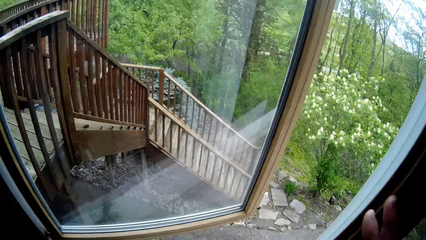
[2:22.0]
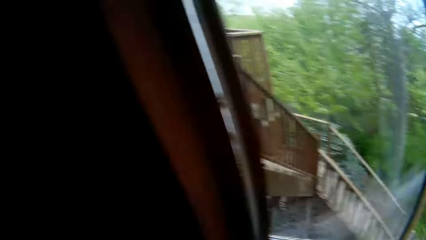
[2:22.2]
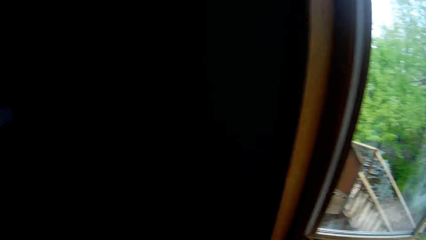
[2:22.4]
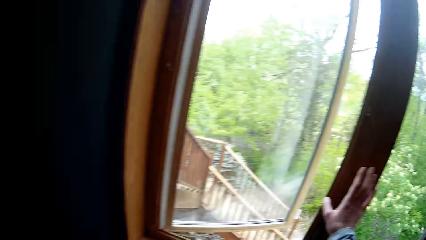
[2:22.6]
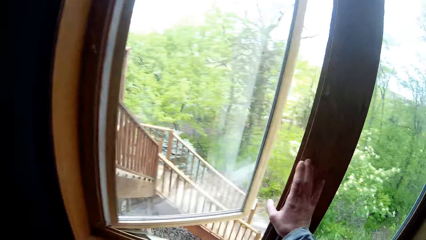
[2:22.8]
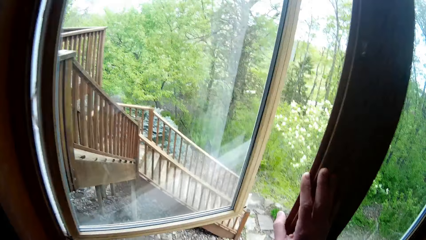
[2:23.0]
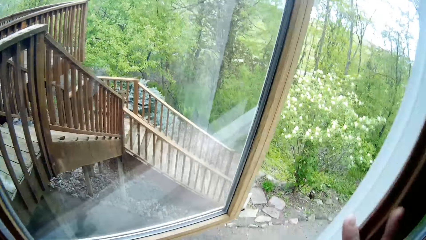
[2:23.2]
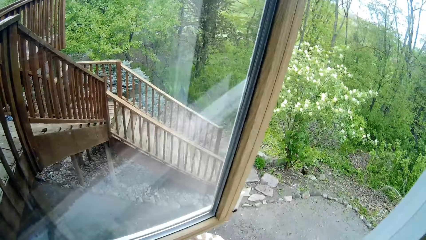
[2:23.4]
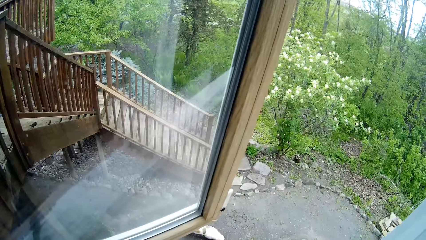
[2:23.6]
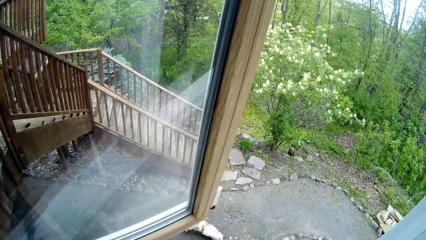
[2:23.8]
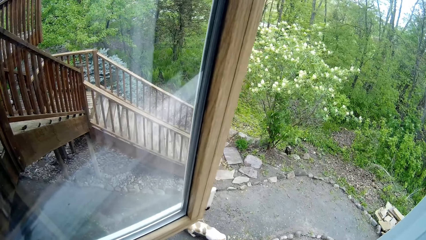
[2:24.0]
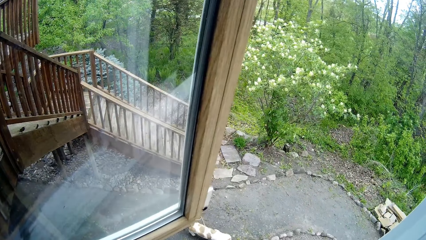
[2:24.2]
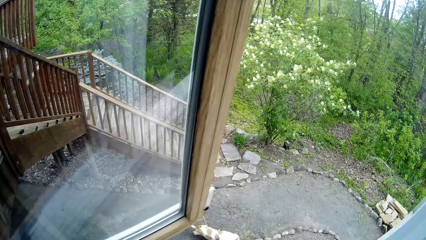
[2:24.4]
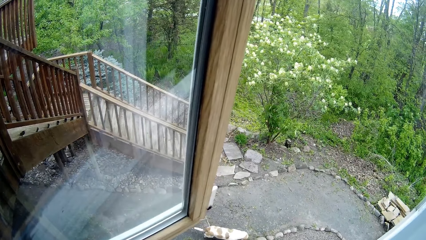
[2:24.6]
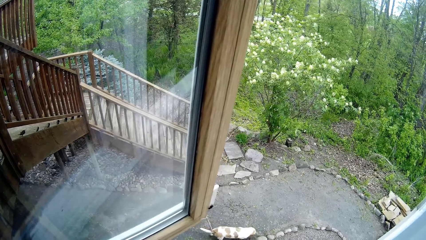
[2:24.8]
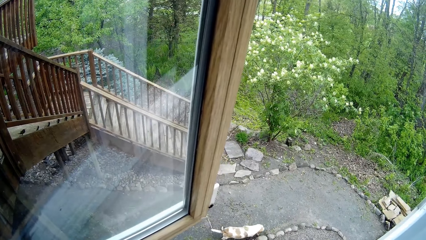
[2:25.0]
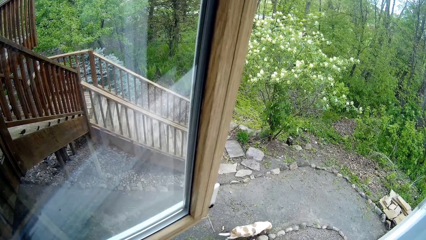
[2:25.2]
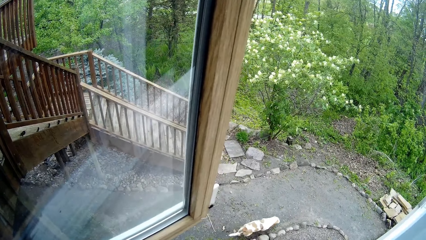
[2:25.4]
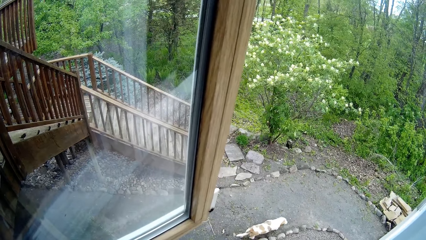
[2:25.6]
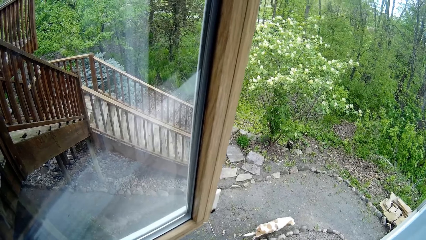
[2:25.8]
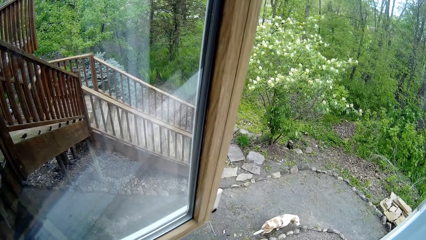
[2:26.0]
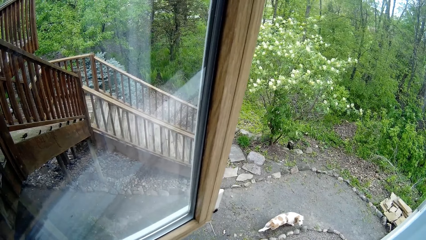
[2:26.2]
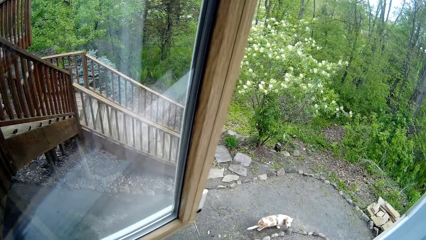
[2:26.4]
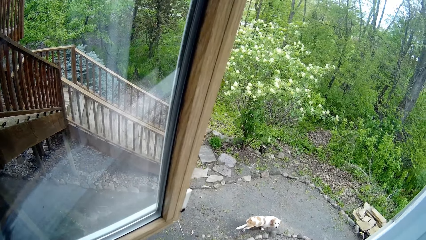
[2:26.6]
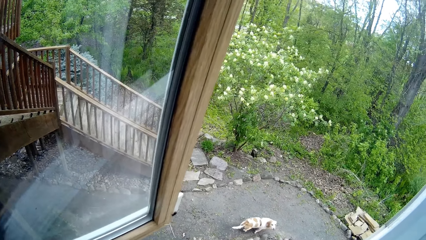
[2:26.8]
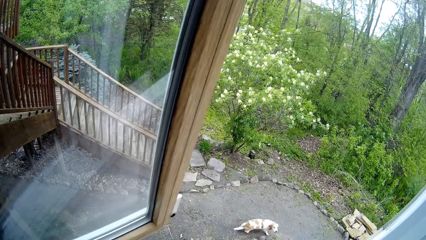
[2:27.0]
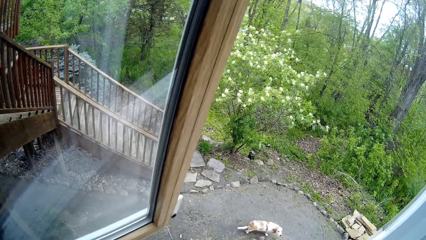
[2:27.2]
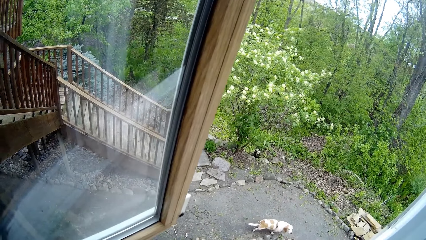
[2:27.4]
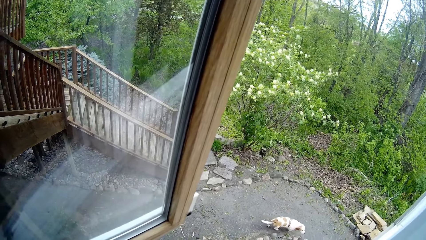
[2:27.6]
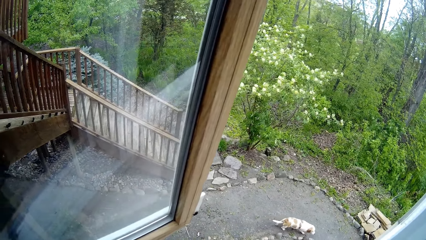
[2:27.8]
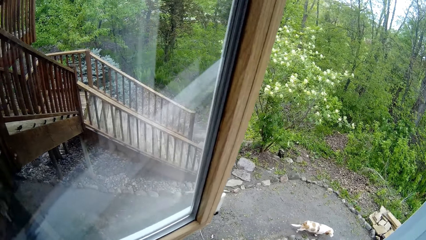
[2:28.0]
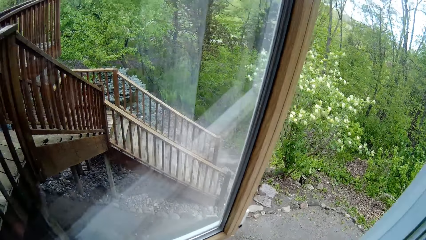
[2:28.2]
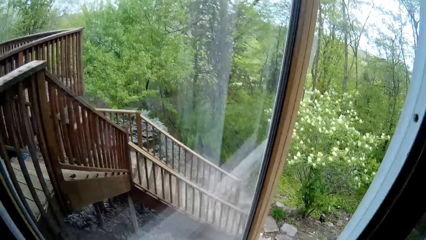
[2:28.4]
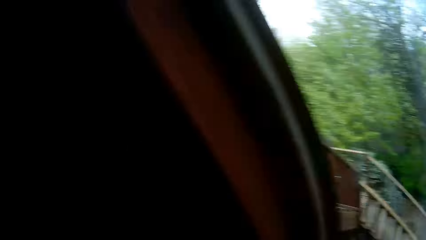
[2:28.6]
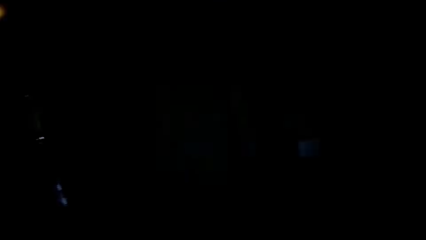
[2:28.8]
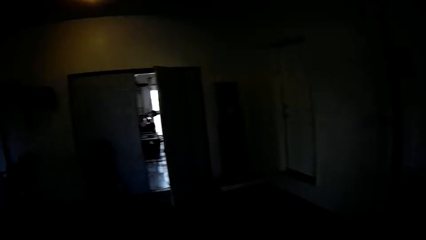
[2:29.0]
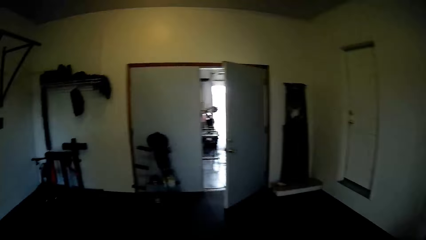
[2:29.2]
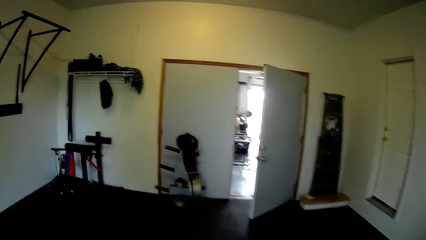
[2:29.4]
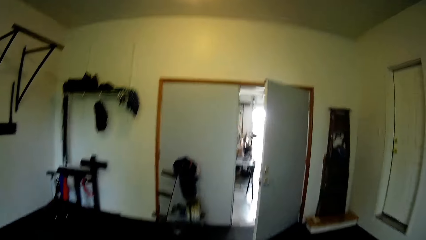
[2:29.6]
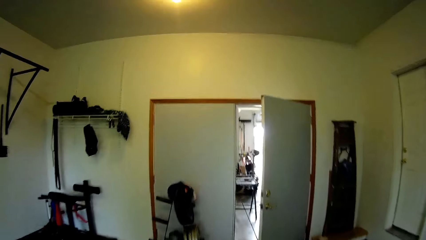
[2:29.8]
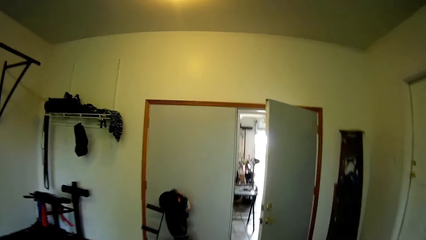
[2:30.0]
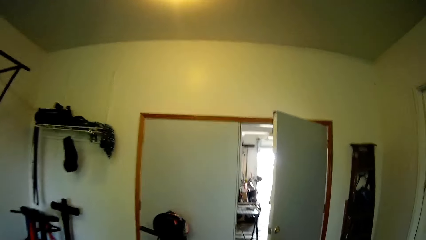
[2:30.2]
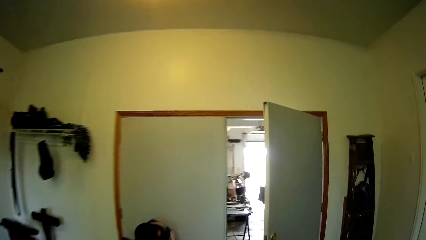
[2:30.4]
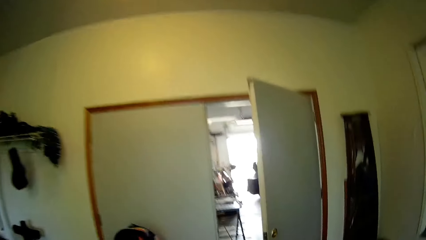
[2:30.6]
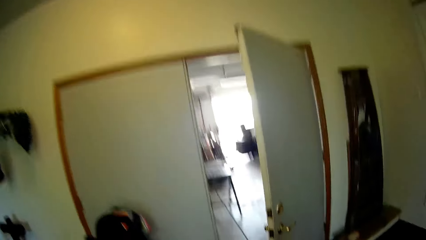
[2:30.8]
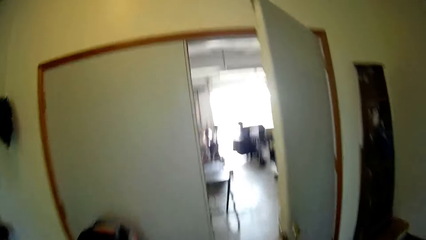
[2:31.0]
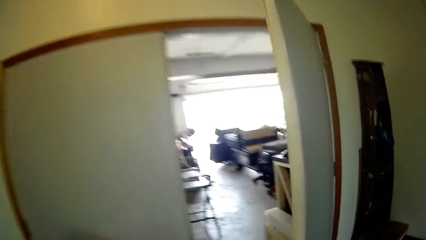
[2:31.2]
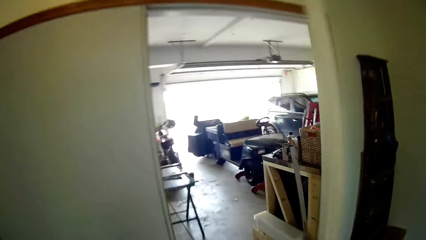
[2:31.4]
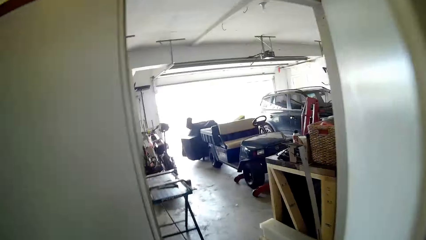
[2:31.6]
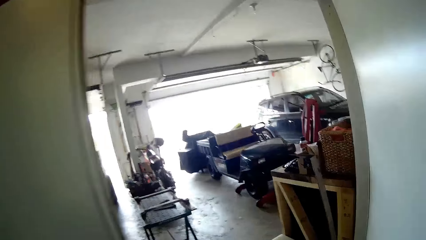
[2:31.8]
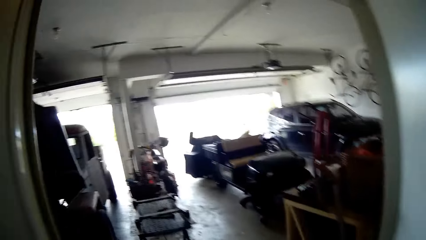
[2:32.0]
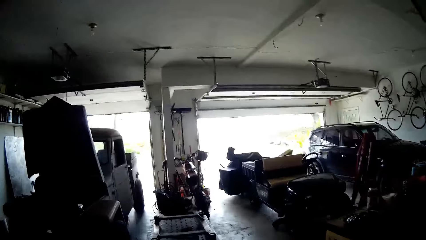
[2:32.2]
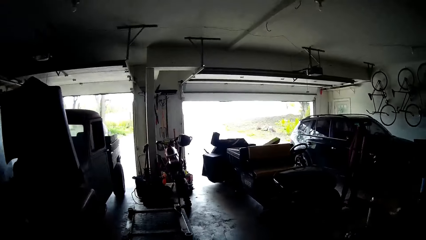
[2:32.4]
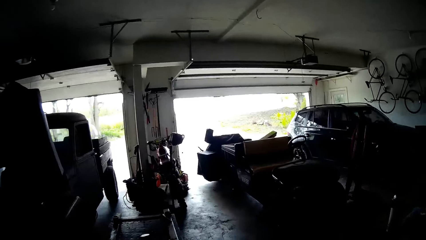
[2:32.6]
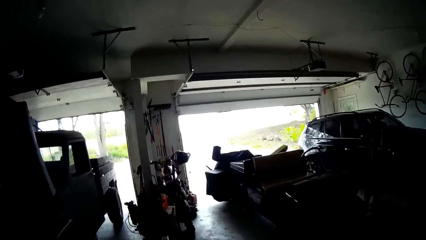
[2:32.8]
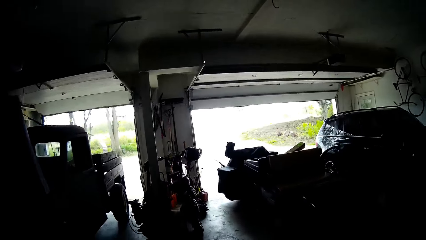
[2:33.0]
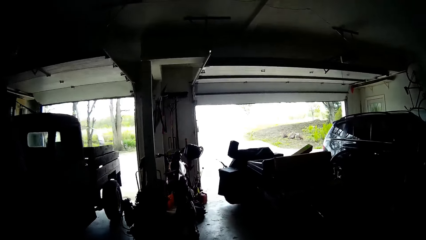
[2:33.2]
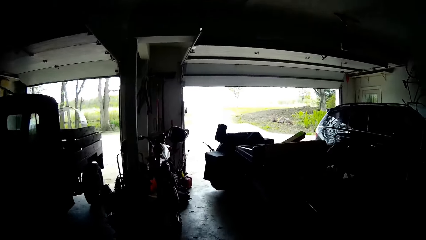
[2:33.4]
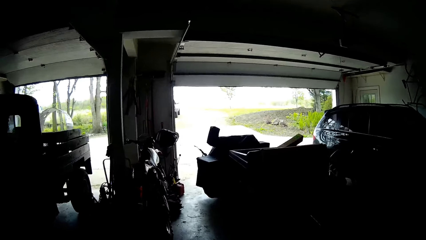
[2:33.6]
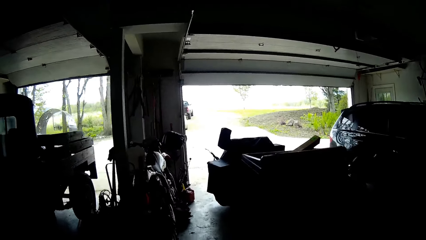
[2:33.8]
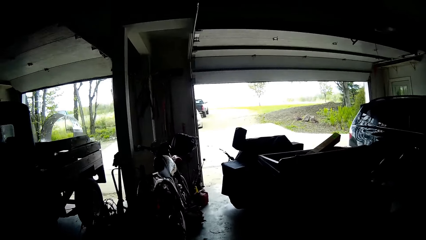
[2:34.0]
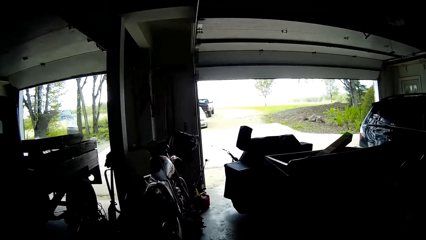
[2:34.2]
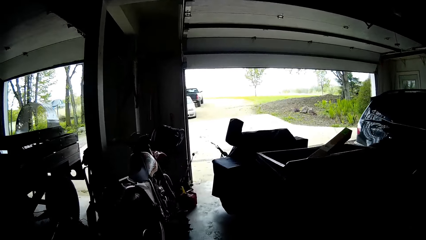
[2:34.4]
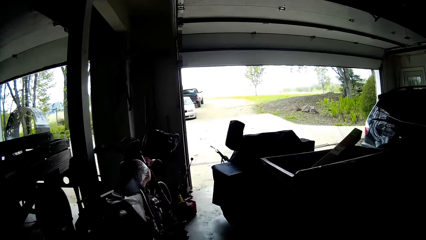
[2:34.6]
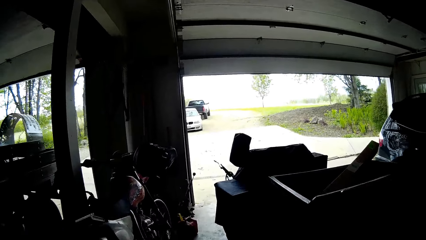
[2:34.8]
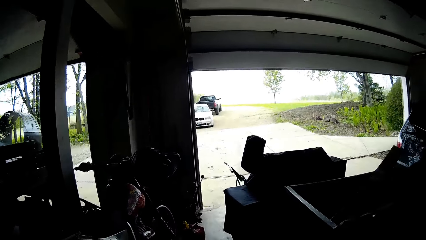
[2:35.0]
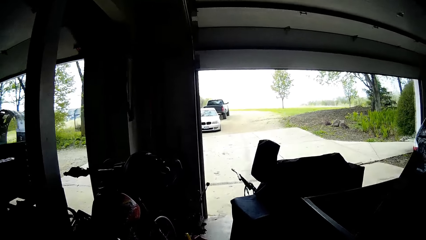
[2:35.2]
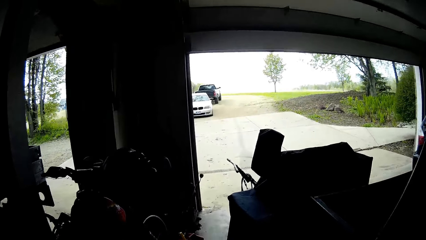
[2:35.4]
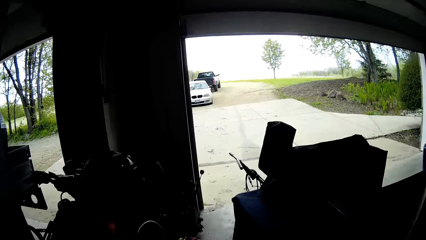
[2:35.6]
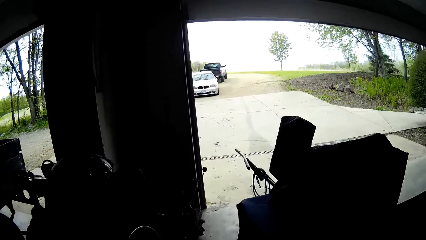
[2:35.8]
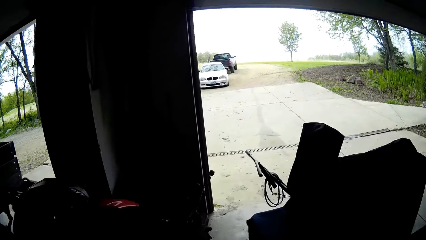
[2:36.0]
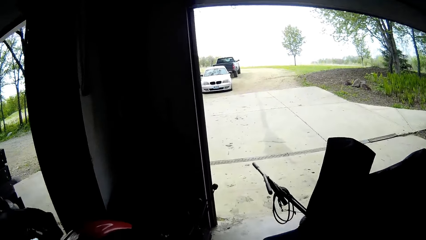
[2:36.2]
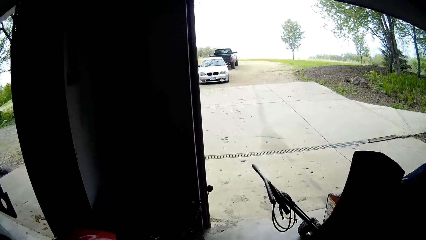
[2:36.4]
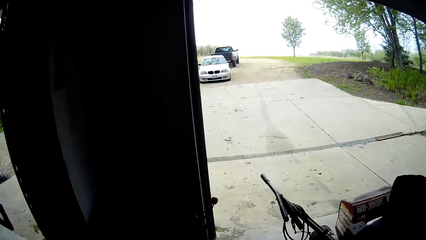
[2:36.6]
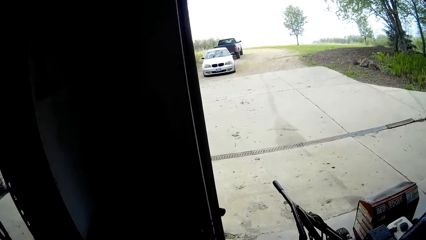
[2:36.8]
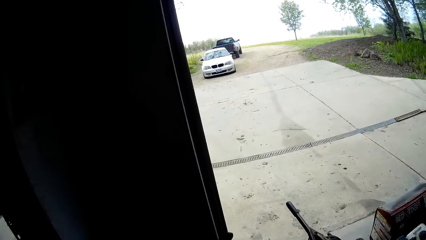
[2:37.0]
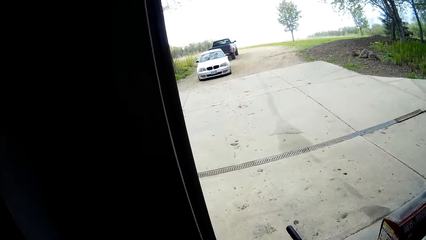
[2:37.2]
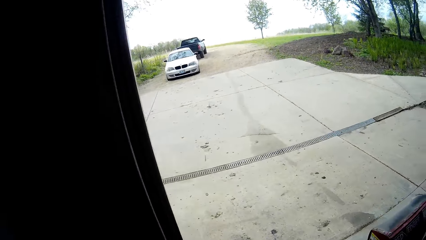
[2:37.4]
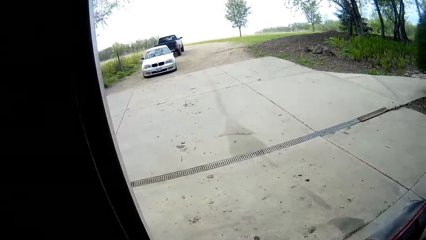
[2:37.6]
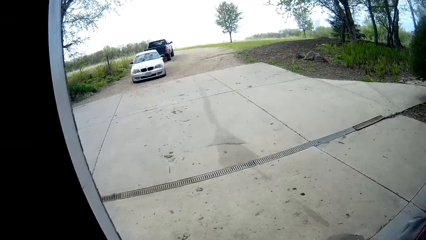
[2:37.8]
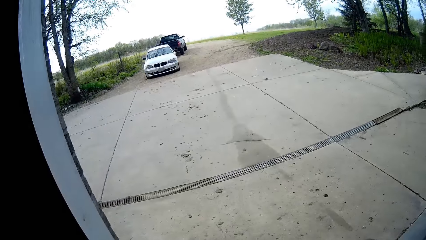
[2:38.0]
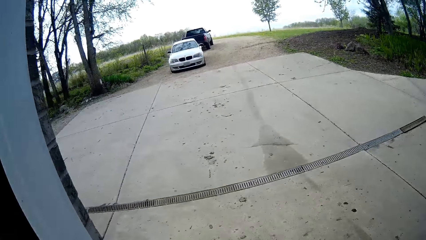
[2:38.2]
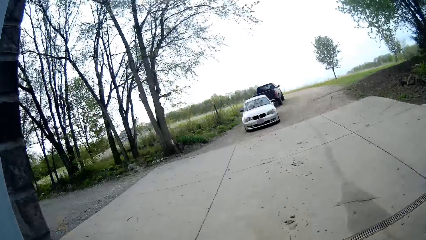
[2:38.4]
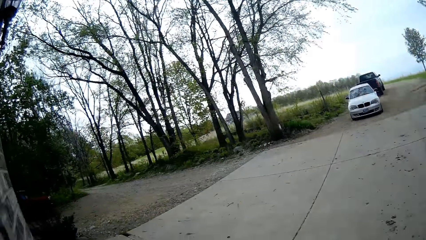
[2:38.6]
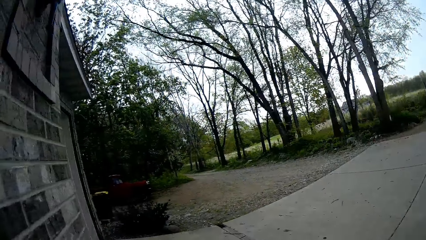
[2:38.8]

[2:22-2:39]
The camera wearer holds the window with his right hand. He walks to the lawn from the room.
